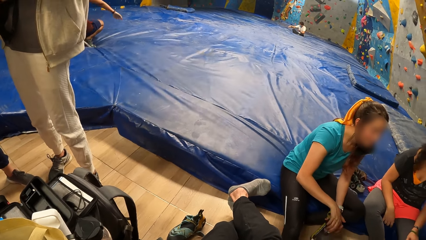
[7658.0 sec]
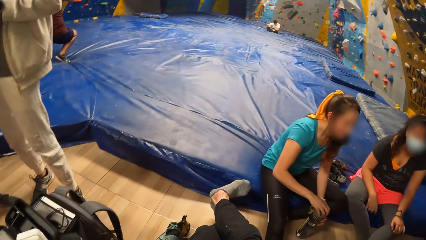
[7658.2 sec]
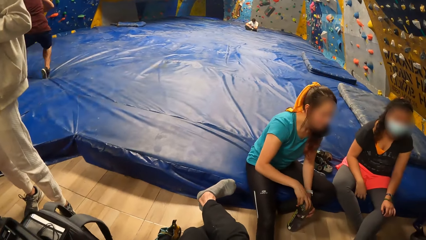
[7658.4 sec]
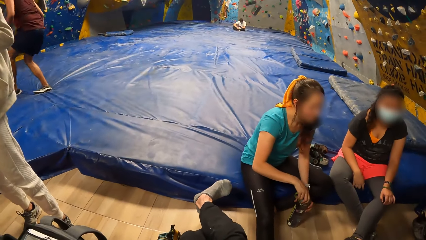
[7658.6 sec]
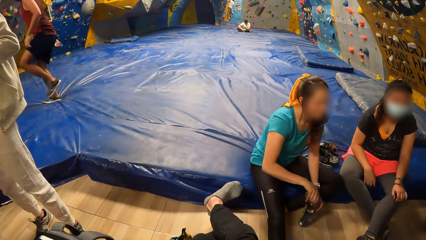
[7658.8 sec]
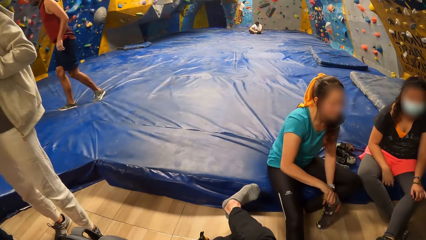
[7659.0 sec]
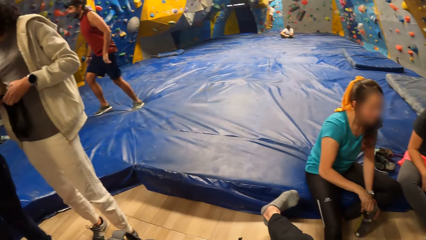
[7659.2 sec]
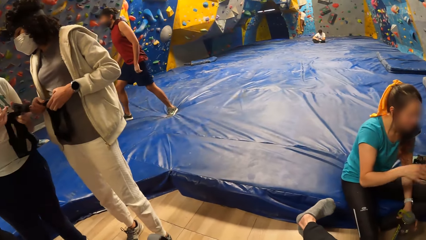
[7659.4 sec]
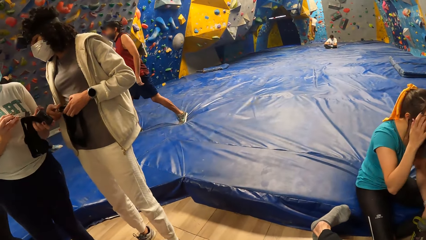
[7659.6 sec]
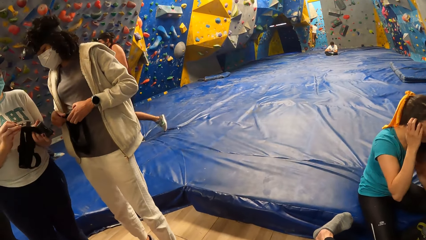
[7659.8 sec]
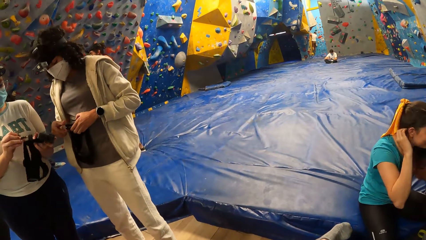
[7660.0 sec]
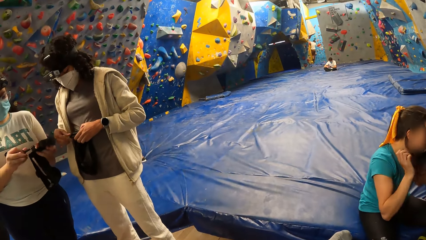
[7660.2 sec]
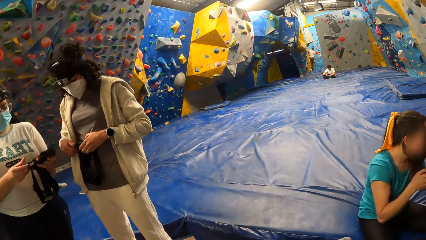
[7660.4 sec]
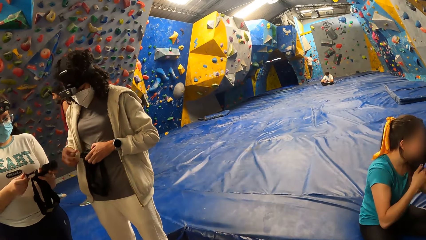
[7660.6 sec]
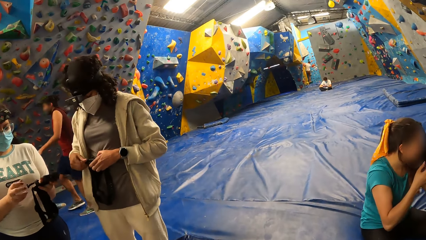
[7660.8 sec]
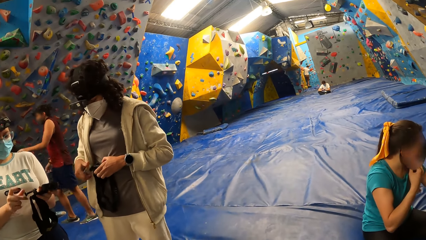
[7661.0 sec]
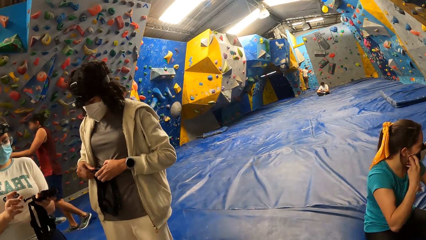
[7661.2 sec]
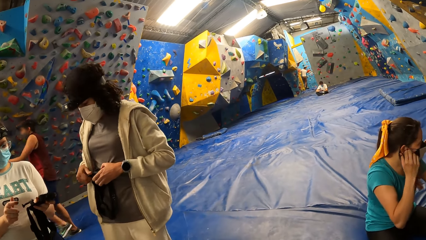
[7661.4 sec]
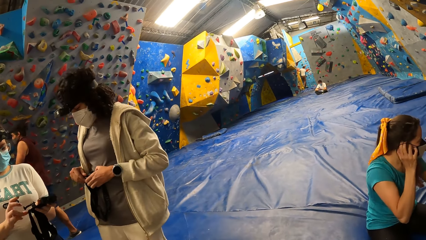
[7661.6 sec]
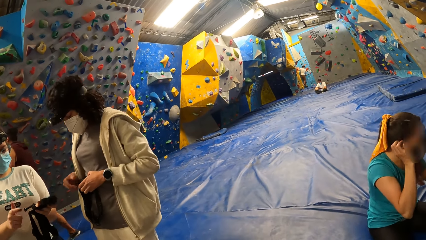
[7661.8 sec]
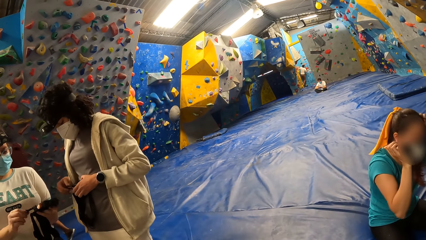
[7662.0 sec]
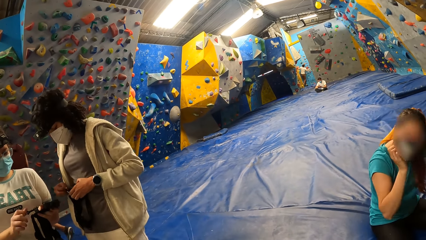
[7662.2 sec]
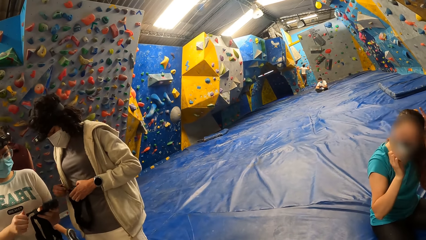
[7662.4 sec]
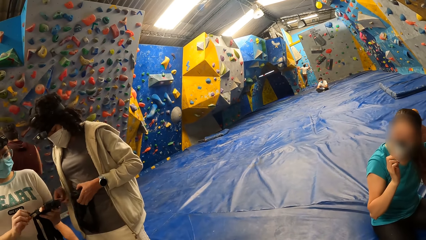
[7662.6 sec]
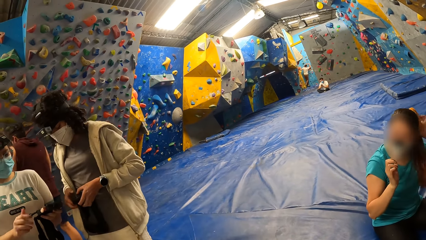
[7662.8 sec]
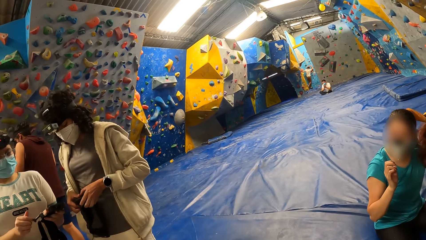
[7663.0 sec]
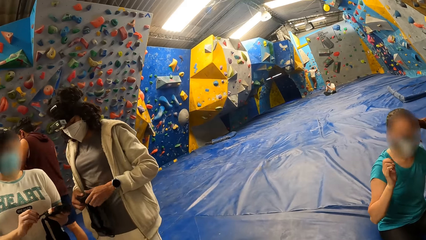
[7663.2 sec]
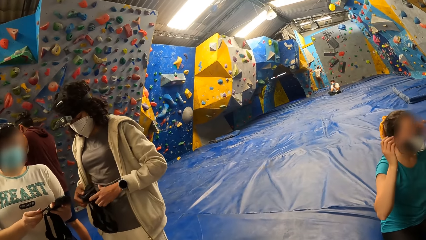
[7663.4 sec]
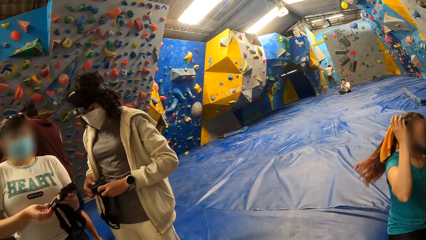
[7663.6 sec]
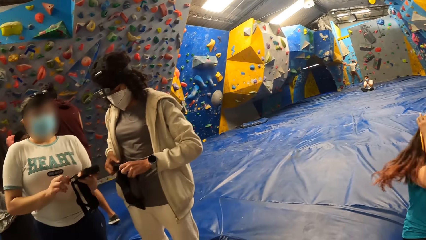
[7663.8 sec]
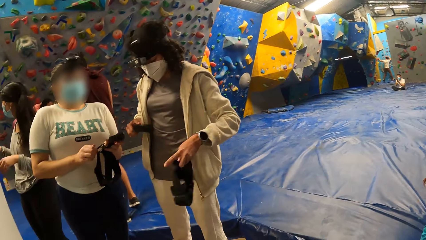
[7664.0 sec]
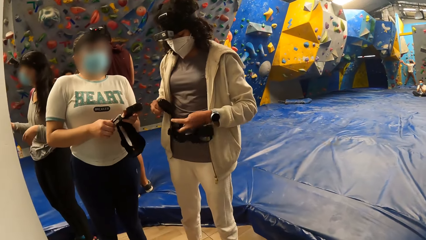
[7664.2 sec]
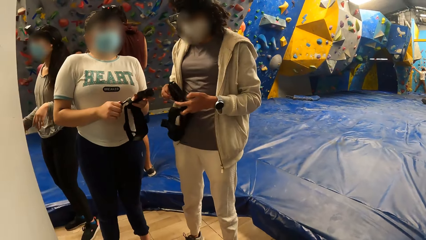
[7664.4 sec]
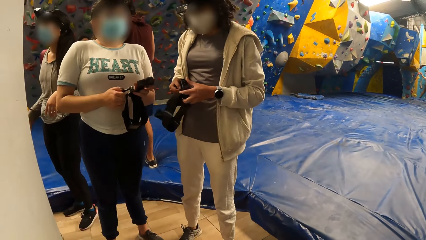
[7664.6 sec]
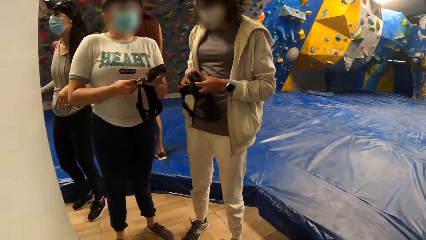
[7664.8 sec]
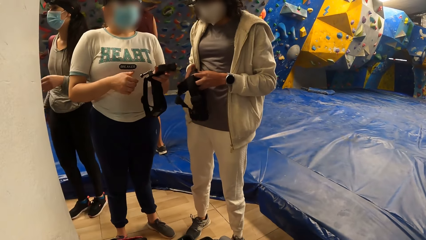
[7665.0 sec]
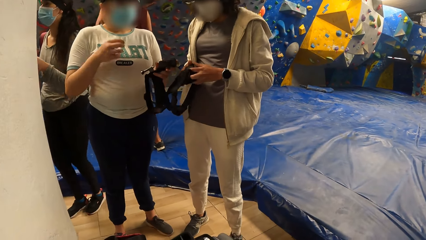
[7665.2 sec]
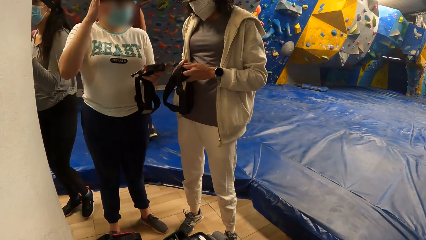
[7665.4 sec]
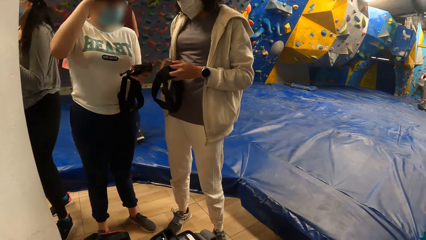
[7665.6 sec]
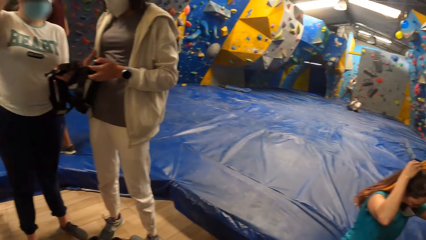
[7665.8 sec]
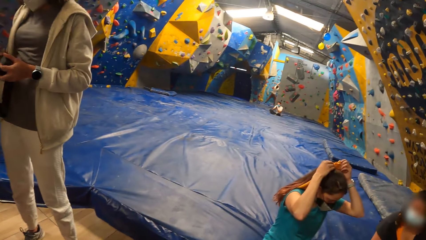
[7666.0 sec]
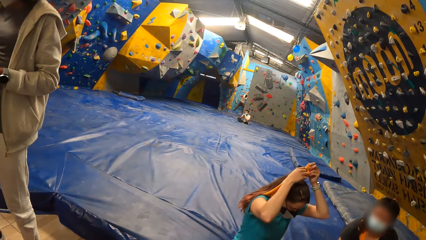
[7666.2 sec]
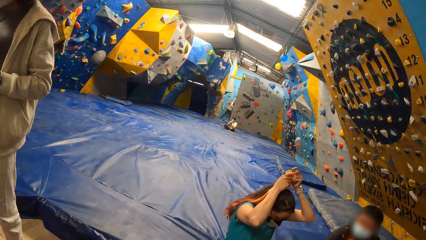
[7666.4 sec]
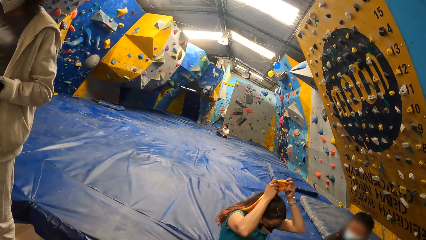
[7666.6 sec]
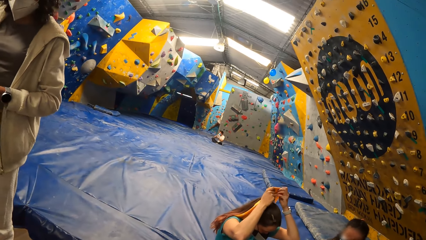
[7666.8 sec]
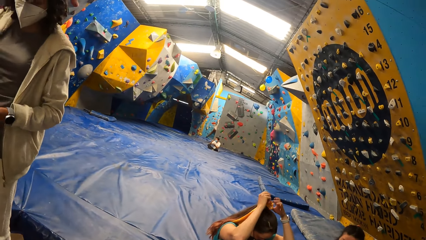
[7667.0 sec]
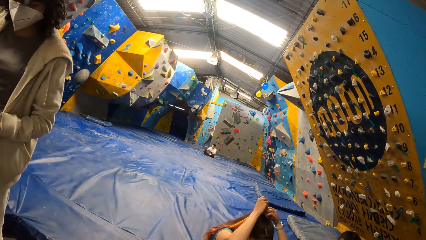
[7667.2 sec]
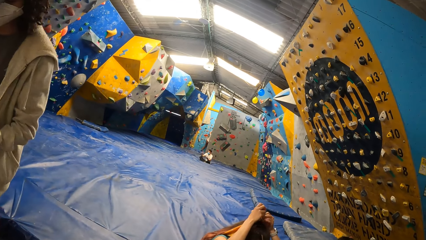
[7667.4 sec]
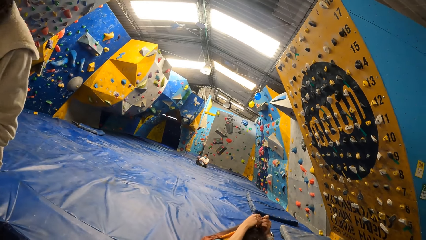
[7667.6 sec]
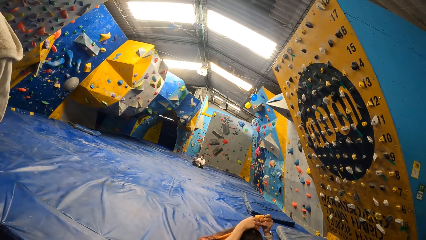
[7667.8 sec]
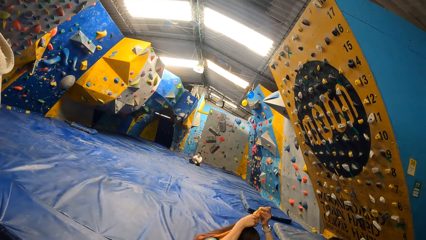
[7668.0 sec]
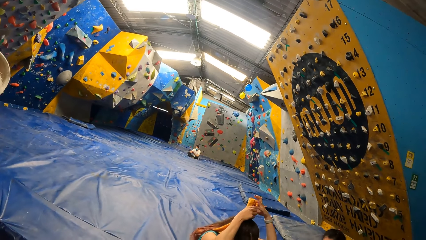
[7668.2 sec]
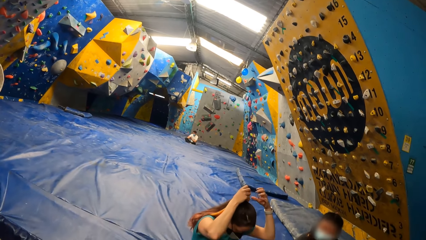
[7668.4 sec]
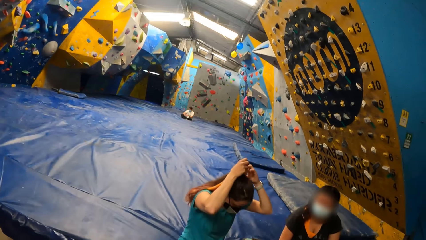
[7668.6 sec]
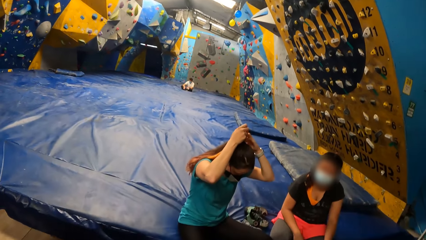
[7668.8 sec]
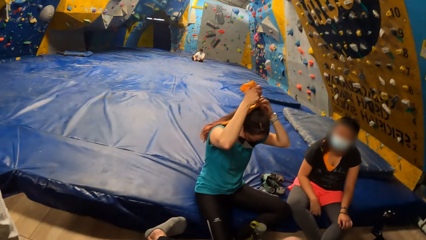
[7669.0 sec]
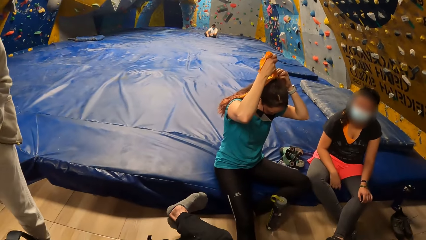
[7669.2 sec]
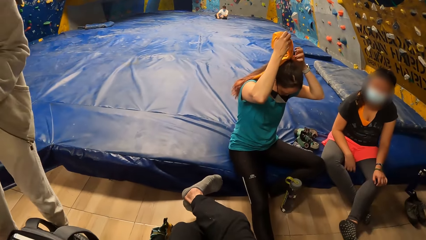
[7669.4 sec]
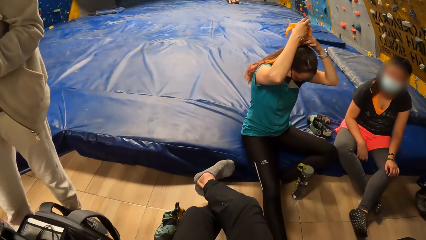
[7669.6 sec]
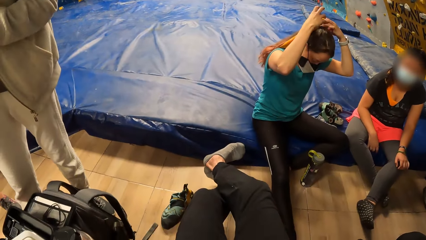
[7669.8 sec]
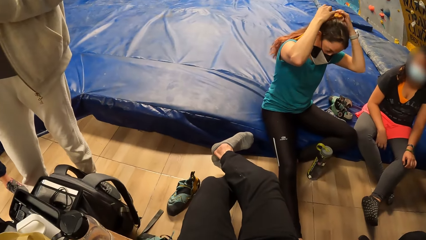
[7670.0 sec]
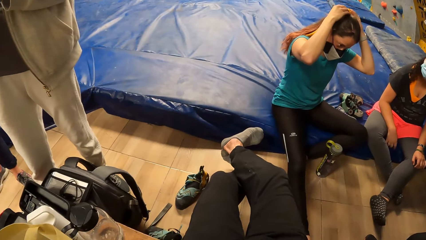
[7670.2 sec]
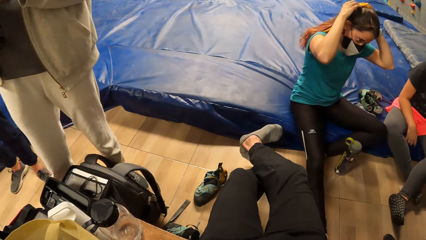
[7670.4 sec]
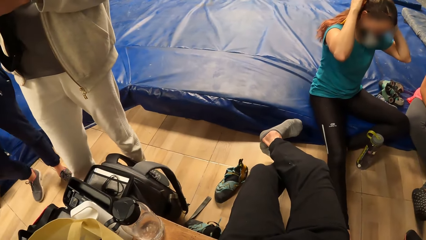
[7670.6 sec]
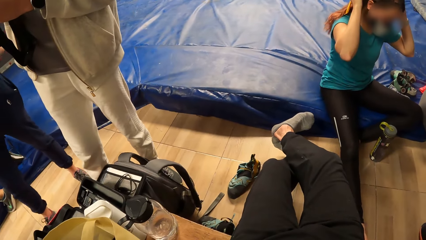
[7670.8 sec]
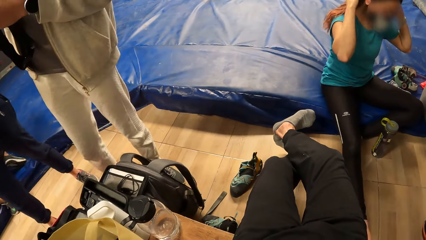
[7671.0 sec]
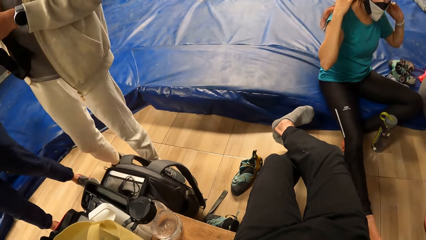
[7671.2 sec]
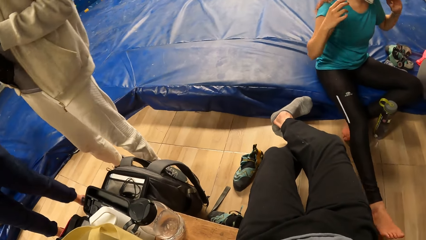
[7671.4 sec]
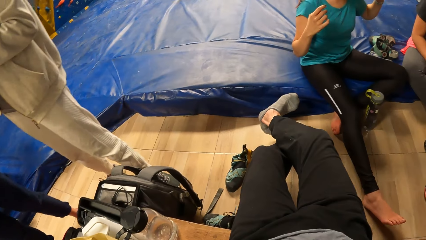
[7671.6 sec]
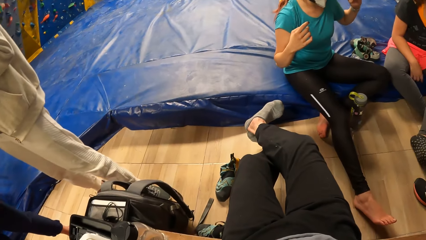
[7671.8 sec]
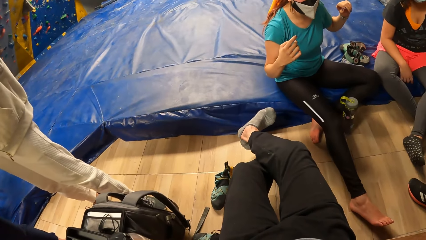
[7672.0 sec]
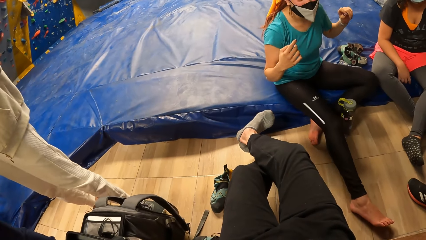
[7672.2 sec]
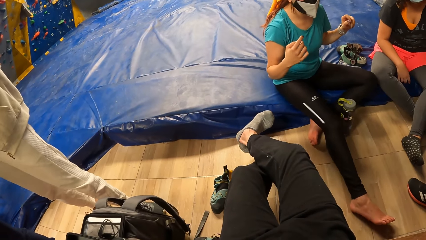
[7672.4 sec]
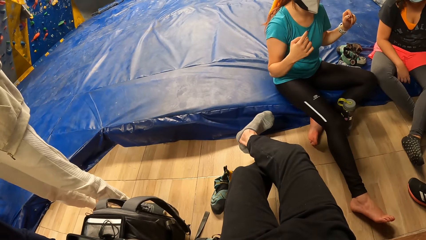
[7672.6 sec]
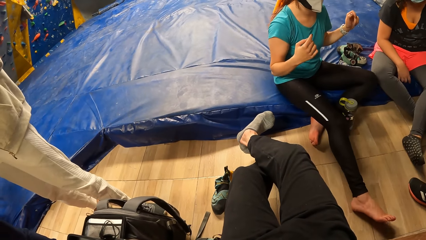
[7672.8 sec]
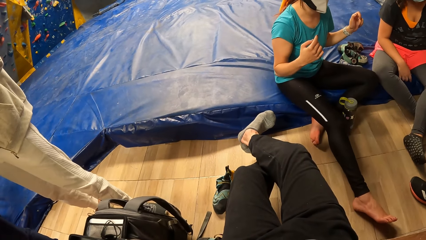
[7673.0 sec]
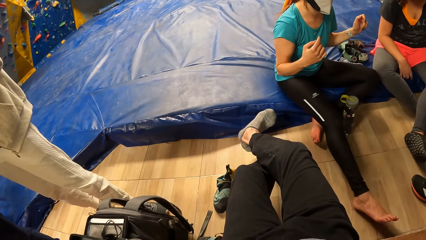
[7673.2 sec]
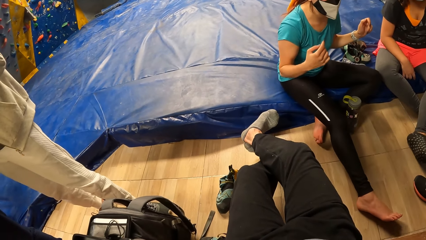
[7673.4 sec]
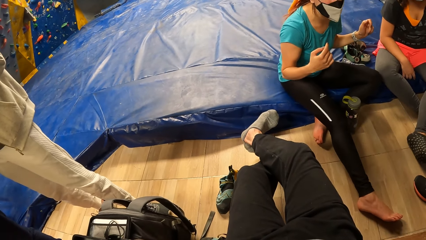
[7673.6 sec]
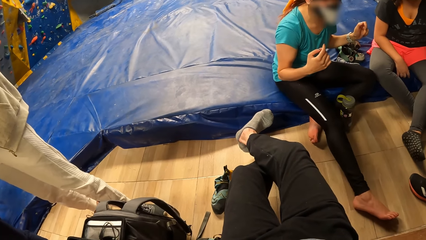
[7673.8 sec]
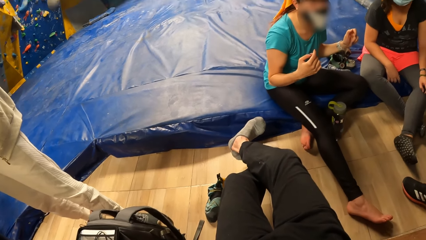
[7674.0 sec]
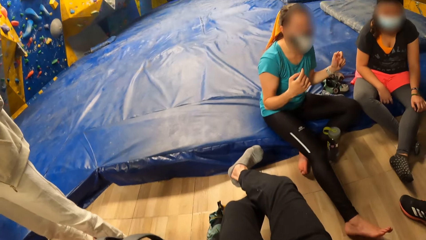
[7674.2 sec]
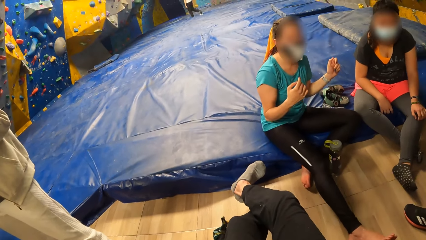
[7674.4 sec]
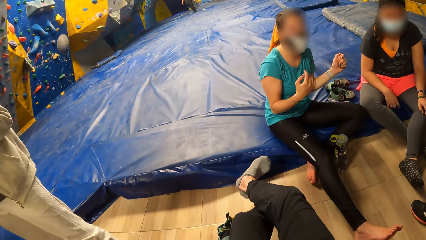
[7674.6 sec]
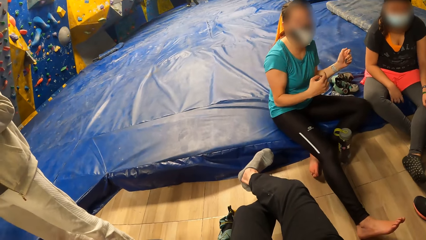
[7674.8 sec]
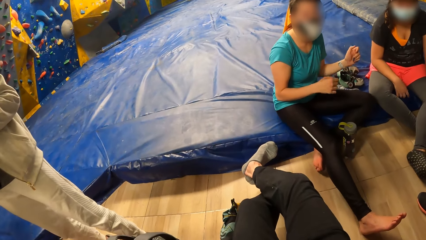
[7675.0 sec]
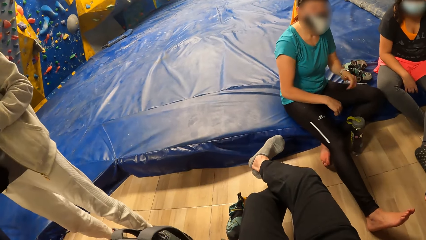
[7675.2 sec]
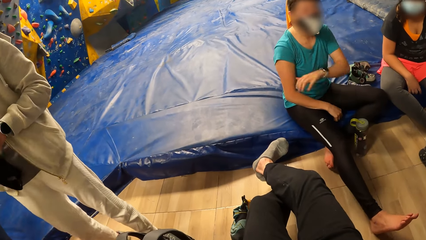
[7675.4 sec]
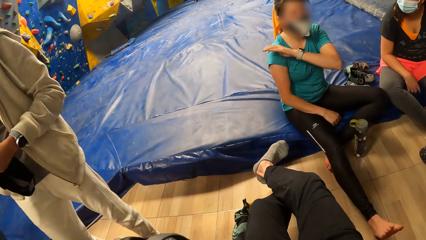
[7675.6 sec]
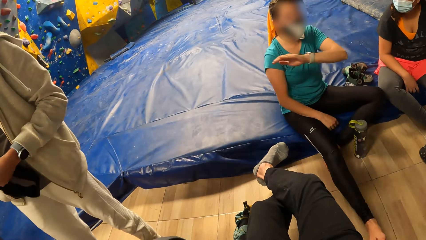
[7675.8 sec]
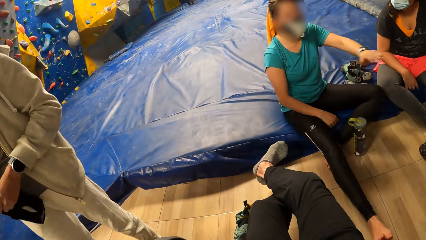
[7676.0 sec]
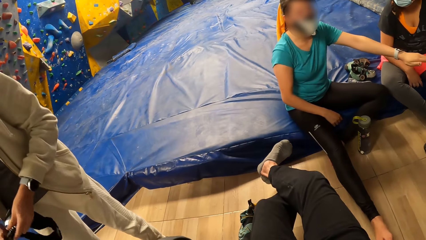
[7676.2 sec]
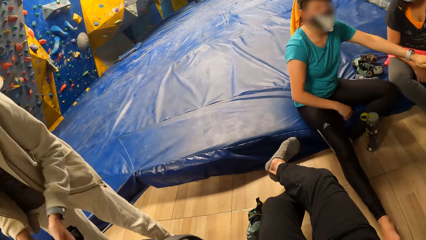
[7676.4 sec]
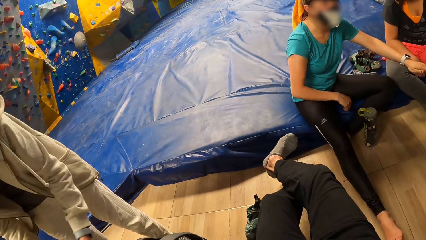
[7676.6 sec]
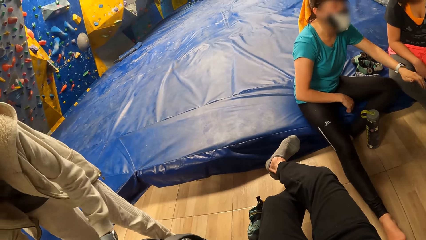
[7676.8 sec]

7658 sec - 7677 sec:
The woman converses with the man next to the camera wearer.
